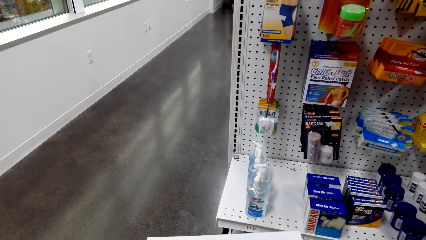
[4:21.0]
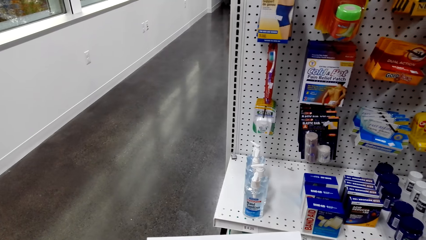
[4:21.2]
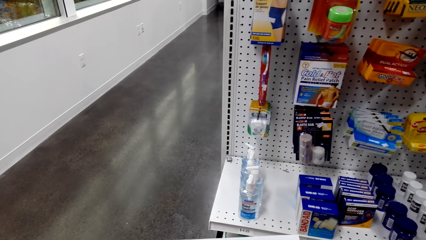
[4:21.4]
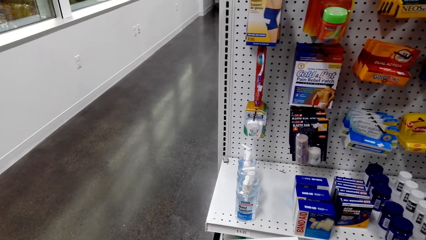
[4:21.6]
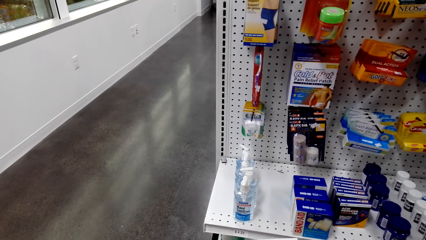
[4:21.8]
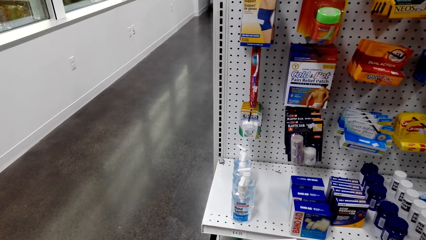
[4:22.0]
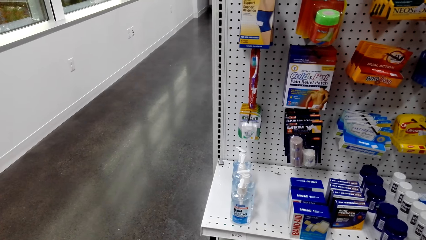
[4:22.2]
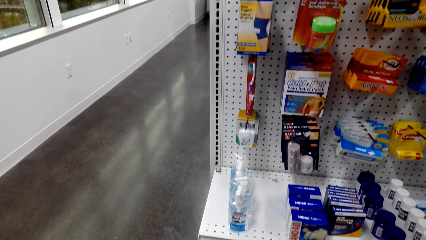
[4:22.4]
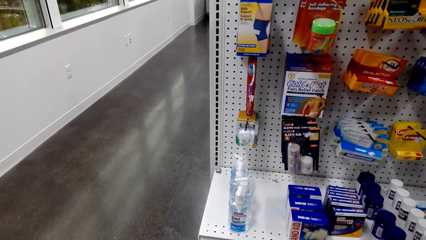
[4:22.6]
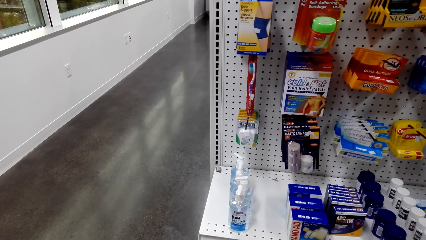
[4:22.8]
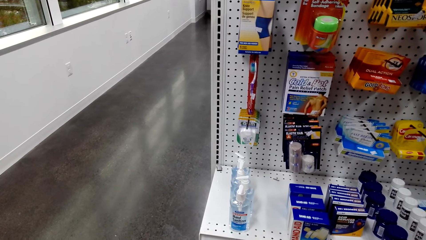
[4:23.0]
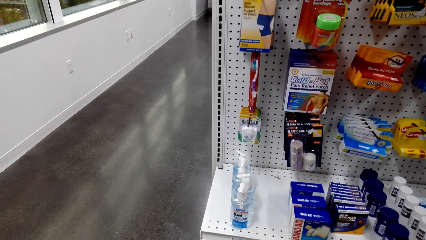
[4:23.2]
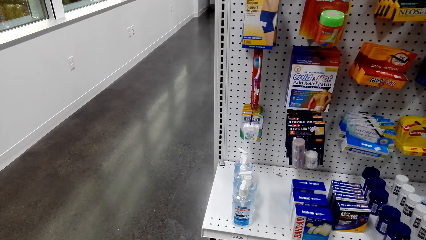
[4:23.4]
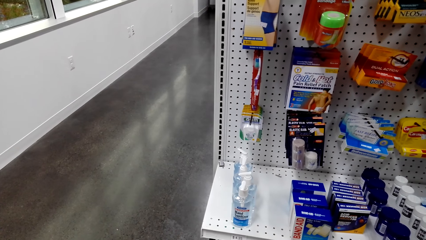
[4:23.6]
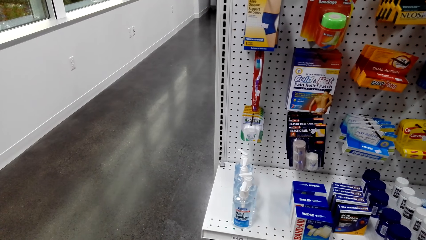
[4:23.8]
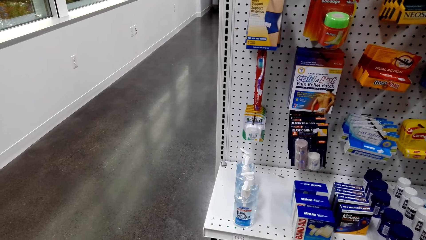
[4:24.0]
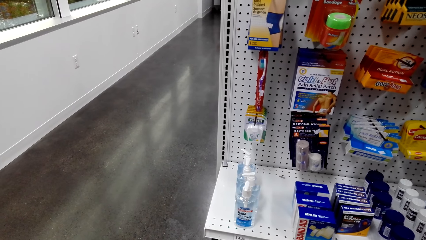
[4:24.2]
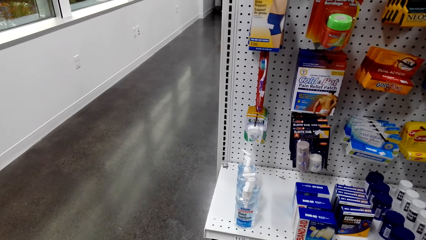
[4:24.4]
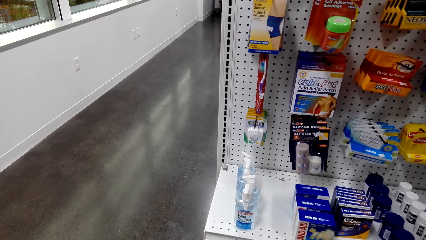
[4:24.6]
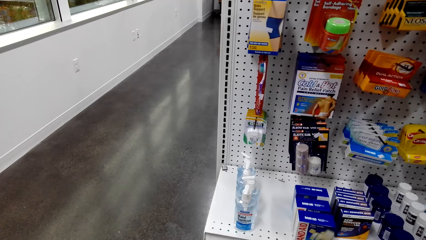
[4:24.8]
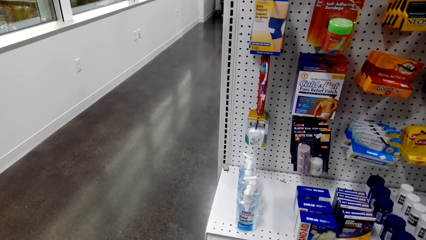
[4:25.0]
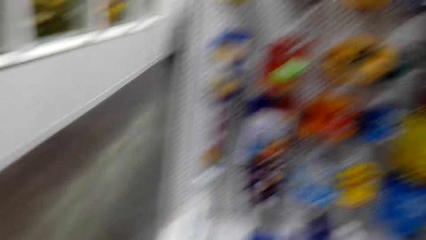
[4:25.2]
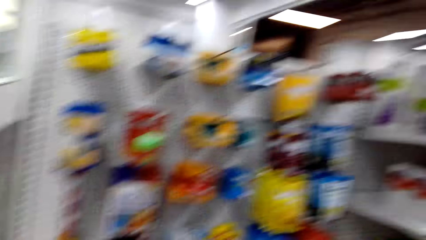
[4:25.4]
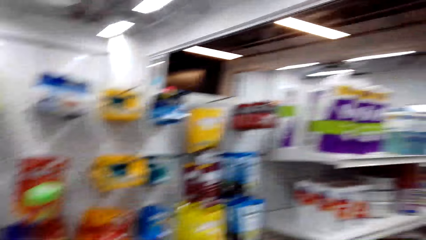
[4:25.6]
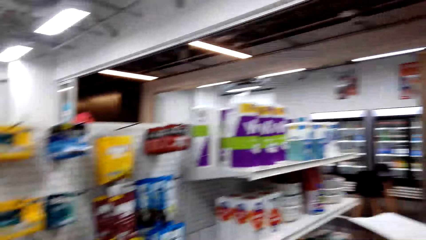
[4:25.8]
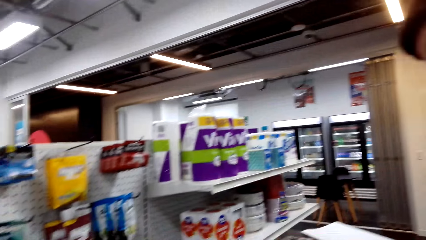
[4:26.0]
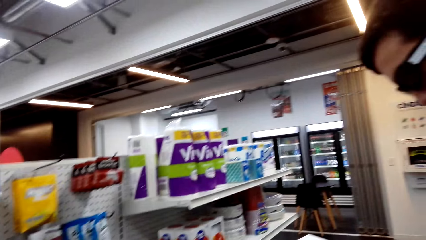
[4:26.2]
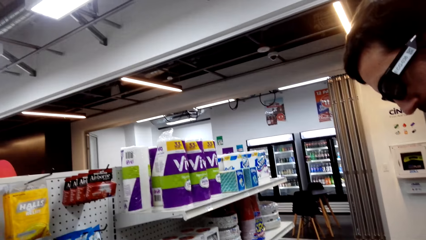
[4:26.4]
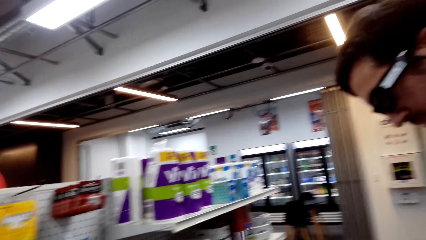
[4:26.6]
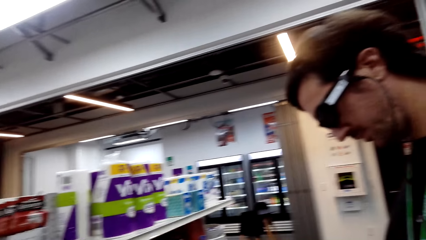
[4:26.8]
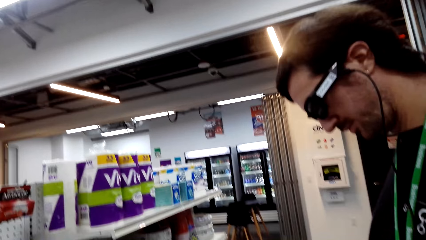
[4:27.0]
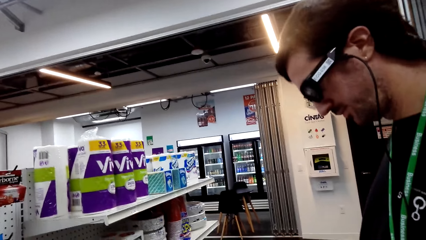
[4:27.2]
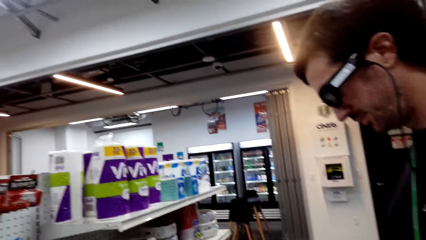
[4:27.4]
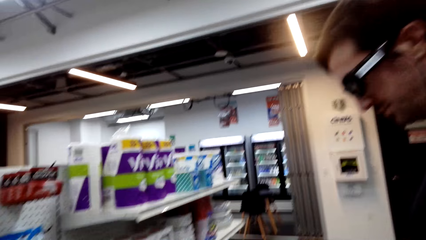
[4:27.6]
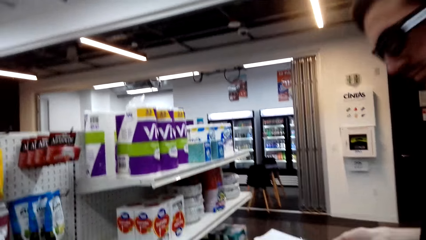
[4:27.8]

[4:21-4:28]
A man picks up an item from a shelf. The camera wearer looks around a supermarket. The man looks around the supermarket.

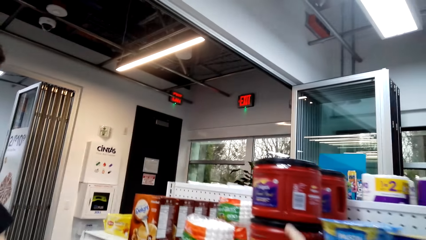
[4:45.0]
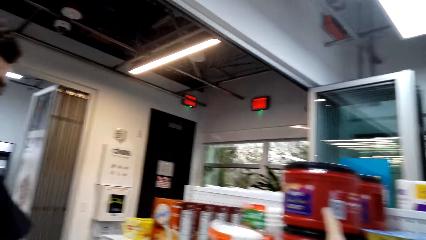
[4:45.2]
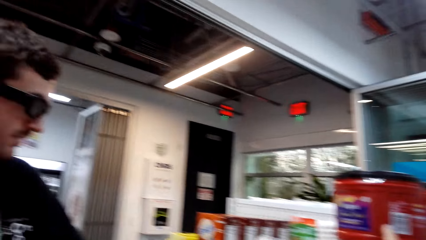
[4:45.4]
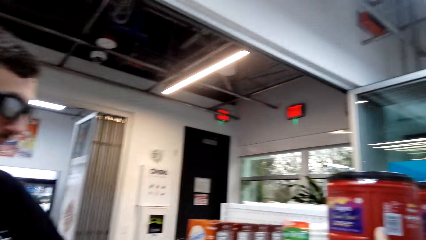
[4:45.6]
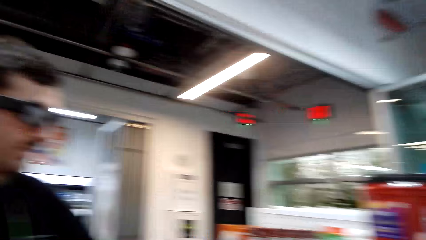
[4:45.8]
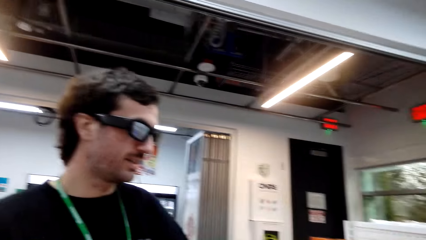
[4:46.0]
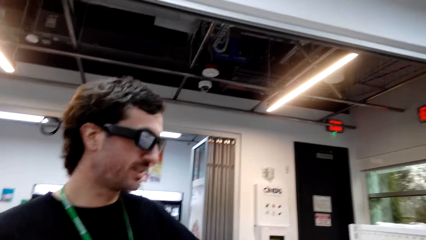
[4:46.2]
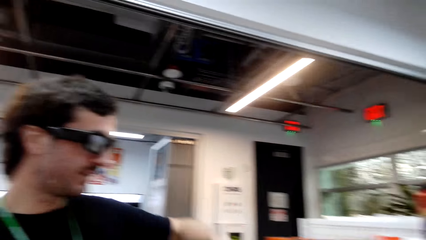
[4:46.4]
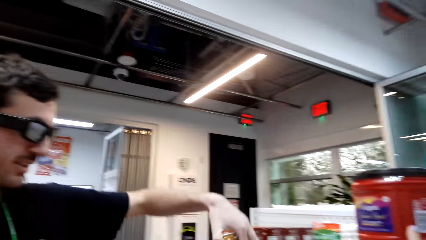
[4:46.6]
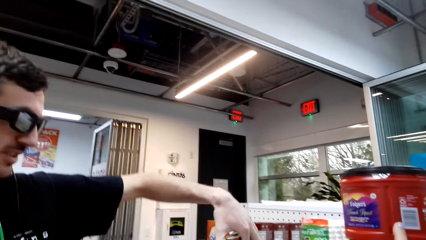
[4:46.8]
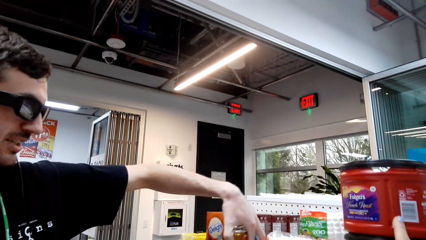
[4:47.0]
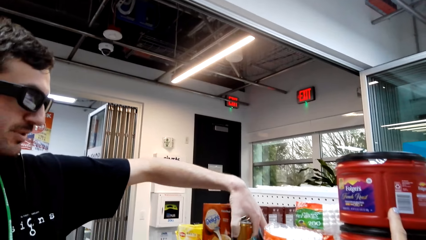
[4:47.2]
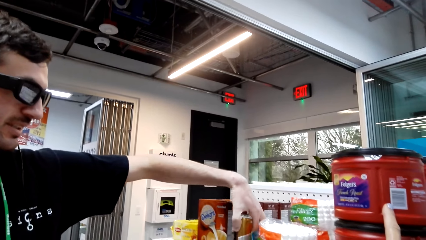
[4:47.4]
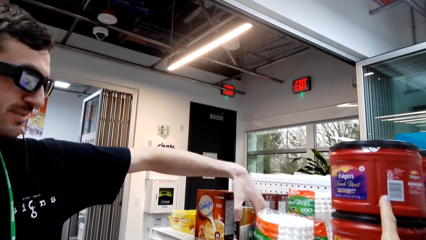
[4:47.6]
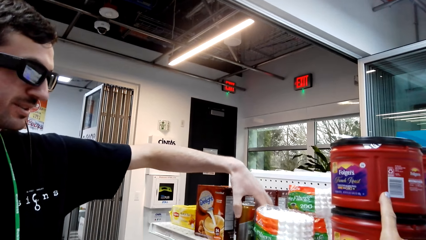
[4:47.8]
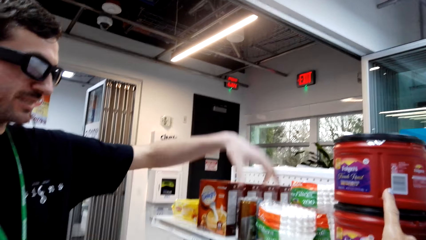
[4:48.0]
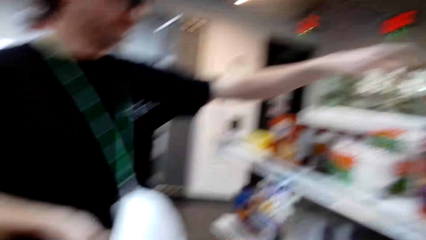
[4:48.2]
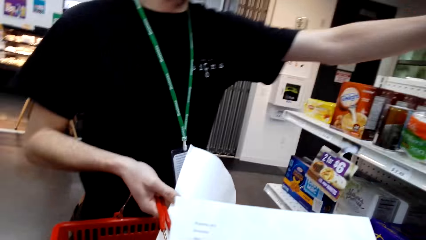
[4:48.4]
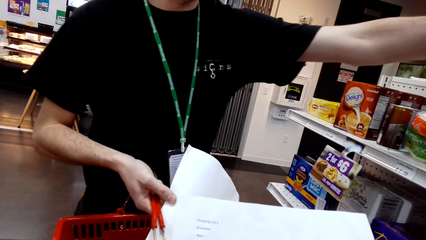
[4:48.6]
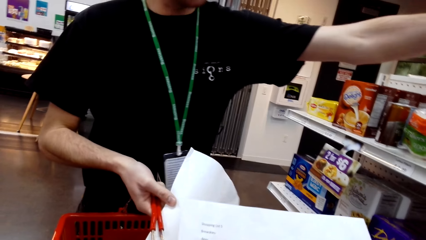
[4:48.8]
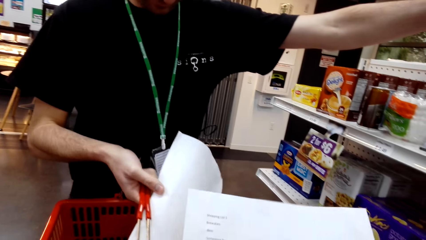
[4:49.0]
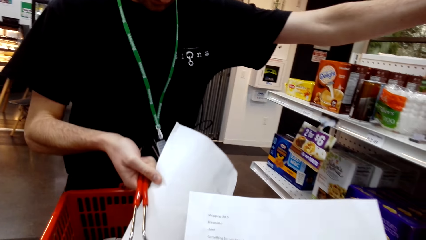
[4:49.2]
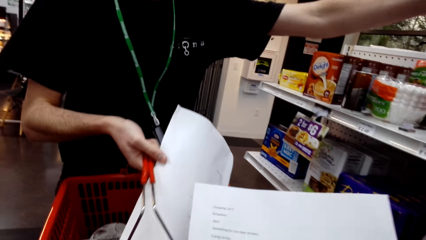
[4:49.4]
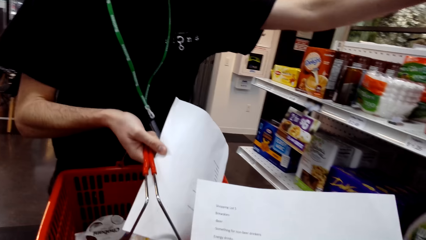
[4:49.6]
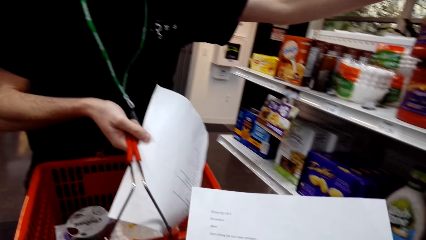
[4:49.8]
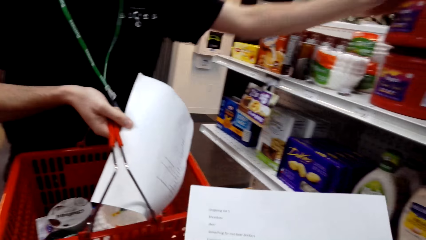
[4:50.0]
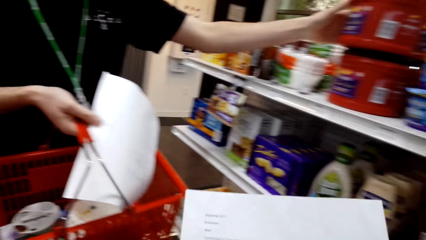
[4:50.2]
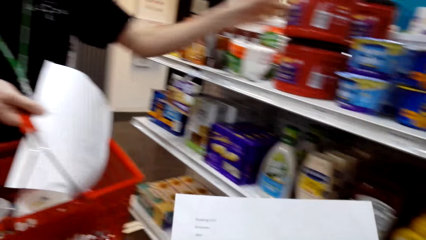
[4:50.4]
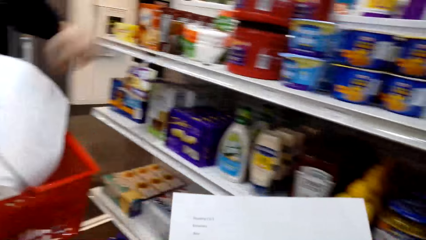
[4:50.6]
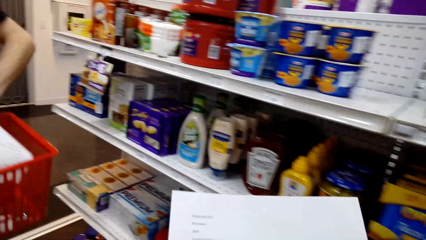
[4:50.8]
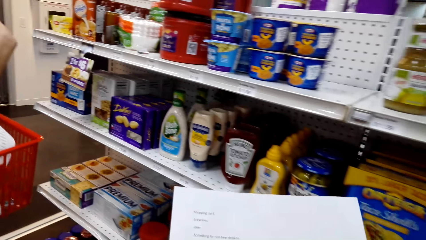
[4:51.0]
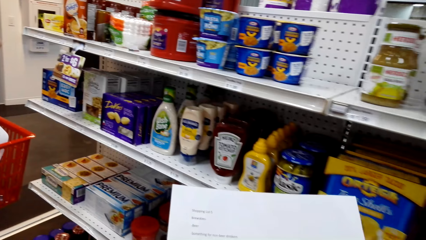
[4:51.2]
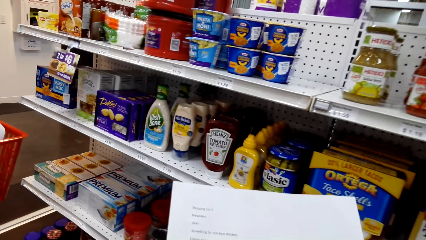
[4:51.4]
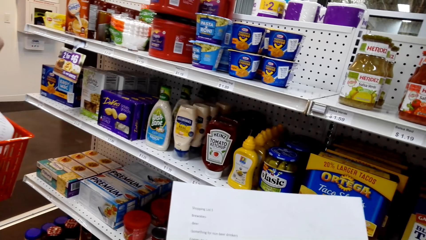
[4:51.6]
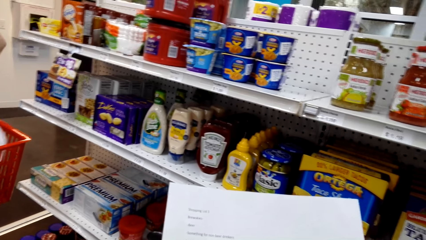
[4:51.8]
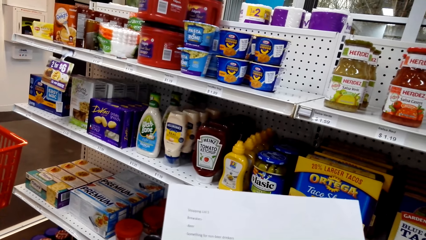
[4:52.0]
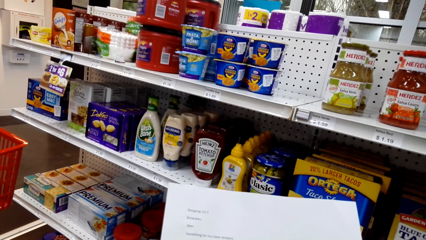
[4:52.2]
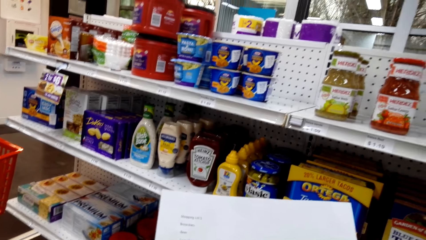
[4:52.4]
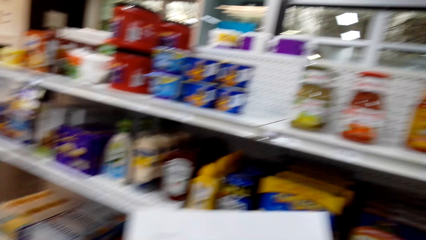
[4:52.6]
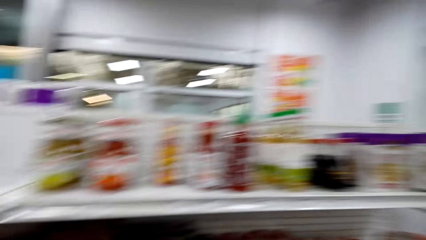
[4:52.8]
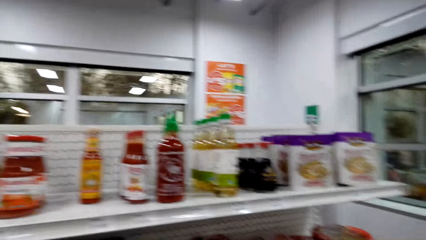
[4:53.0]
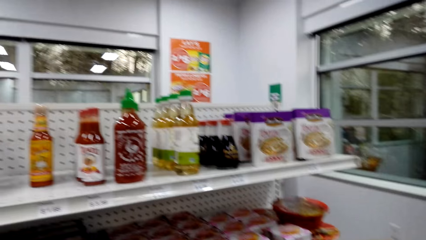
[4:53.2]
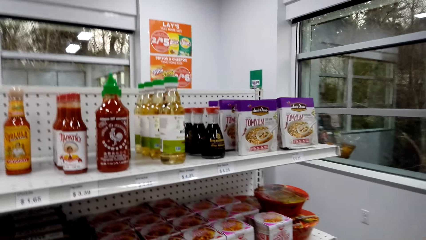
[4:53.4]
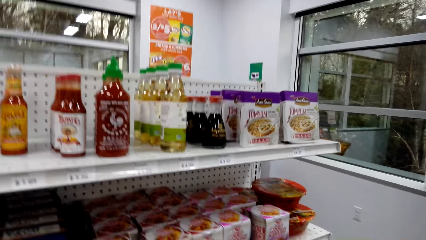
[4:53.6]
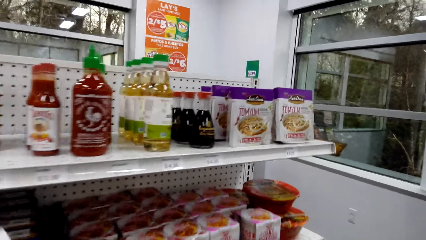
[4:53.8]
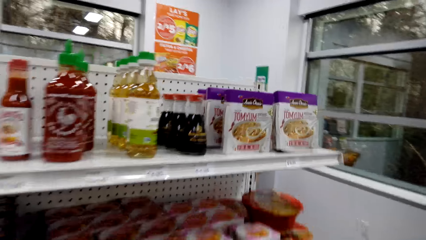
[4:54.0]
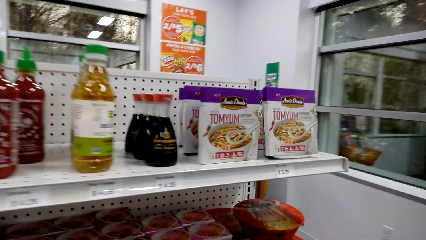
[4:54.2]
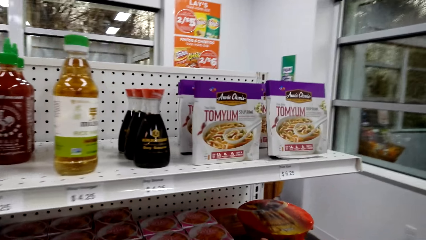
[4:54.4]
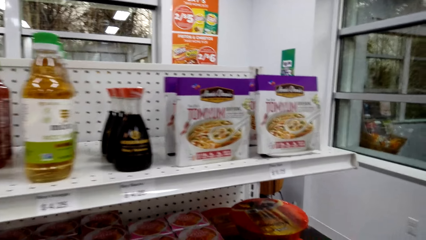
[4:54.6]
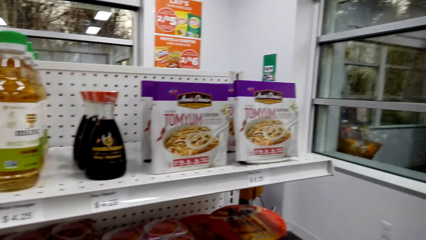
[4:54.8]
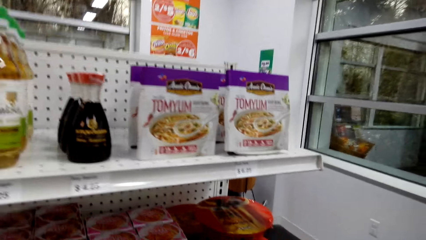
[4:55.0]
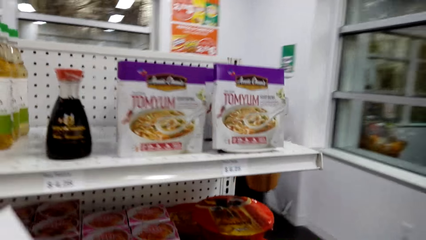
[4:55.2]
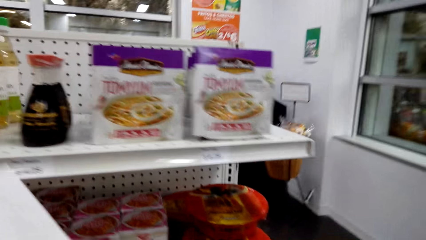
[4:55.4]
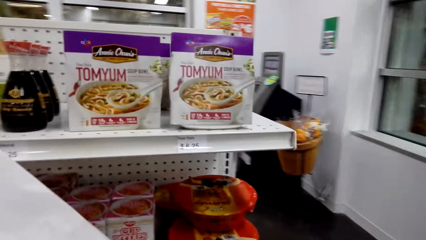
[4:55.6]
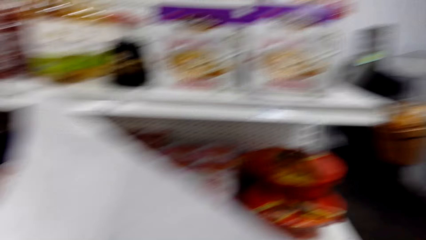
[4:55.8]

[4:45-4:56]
The camera wearer interacts with a man. The man puts the bottle on the shelf. The man interacts with the camera wearer. The camera wearer looks around a supermarket. They read the shopping list. They walk around the supermarket.
